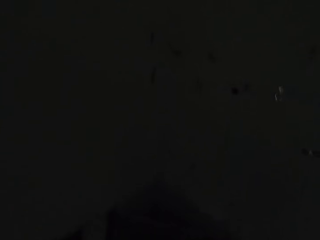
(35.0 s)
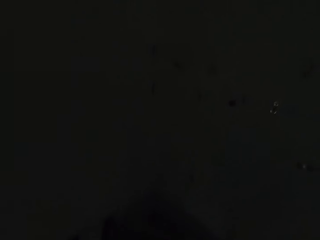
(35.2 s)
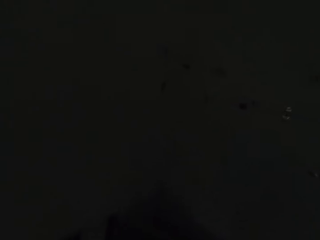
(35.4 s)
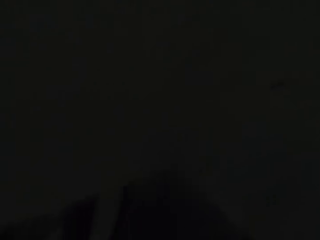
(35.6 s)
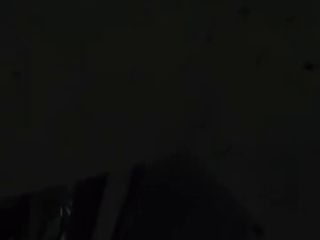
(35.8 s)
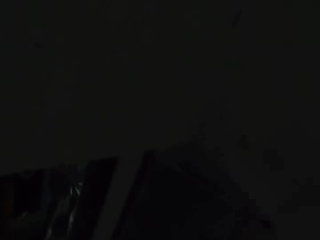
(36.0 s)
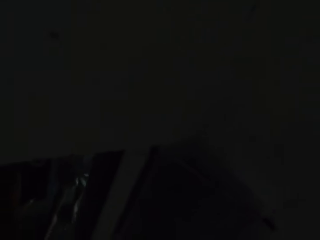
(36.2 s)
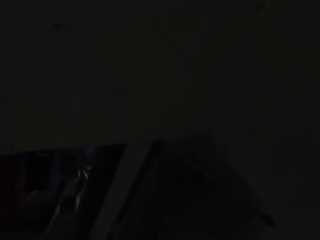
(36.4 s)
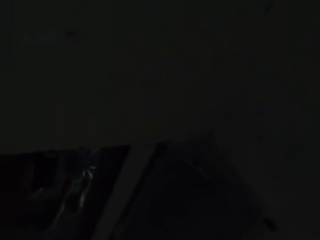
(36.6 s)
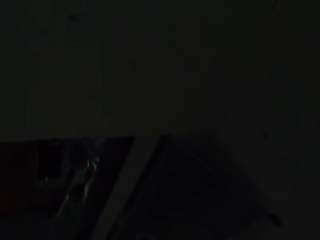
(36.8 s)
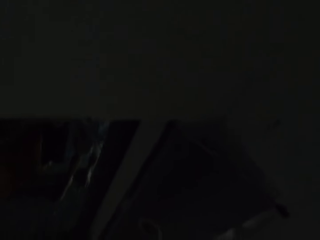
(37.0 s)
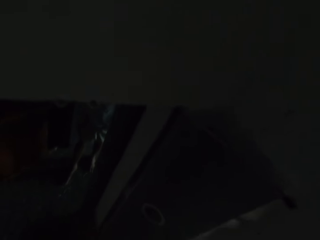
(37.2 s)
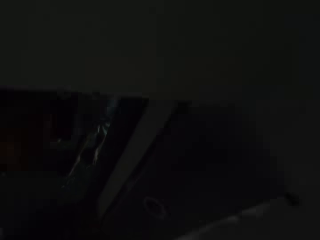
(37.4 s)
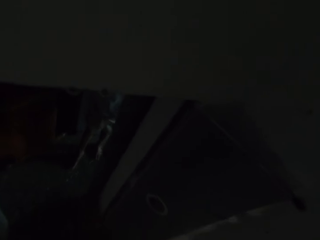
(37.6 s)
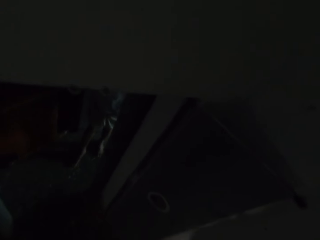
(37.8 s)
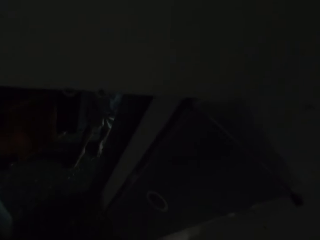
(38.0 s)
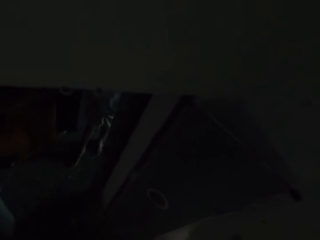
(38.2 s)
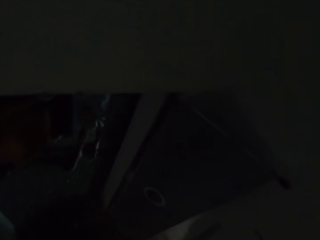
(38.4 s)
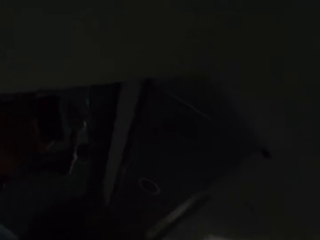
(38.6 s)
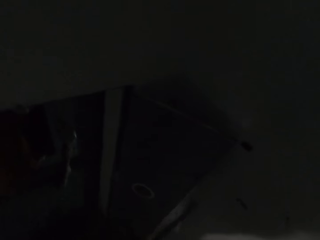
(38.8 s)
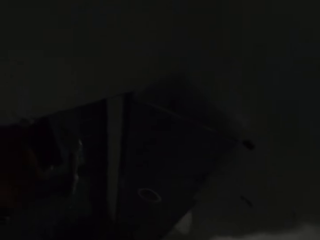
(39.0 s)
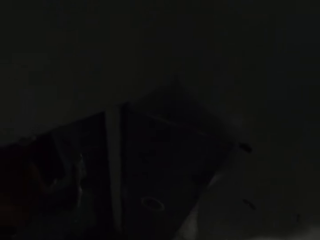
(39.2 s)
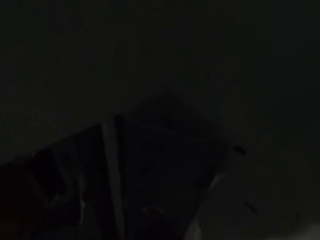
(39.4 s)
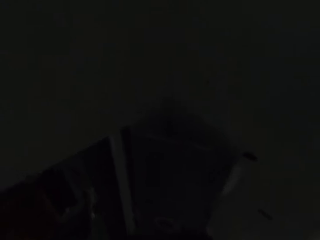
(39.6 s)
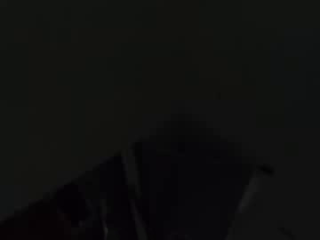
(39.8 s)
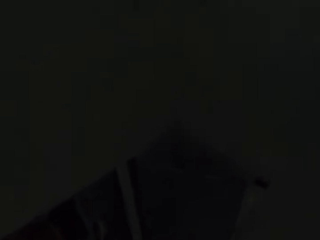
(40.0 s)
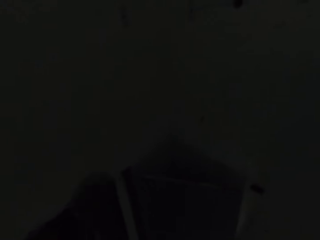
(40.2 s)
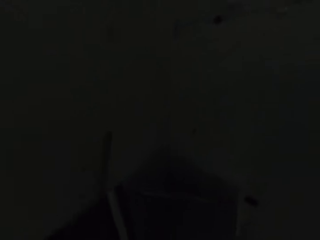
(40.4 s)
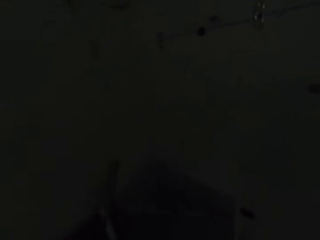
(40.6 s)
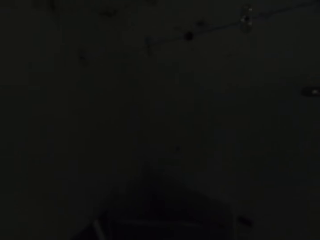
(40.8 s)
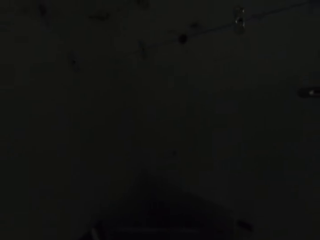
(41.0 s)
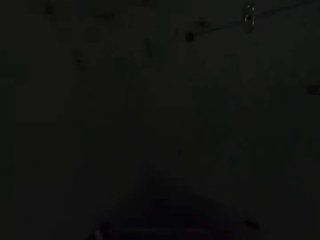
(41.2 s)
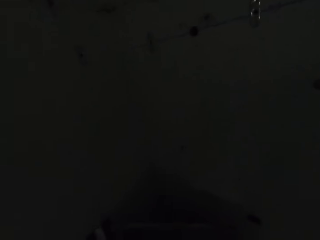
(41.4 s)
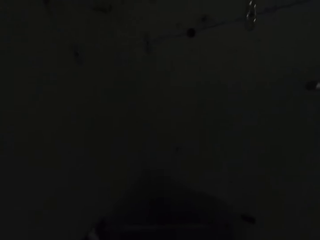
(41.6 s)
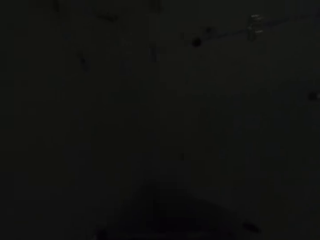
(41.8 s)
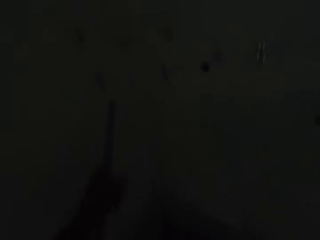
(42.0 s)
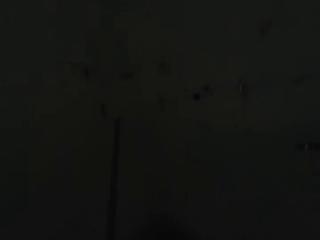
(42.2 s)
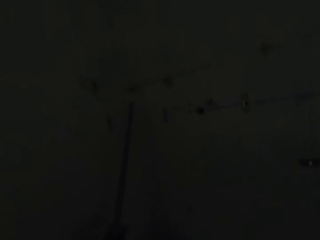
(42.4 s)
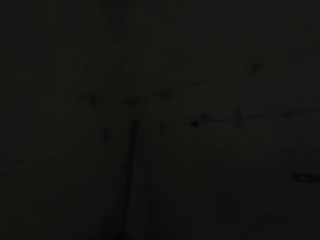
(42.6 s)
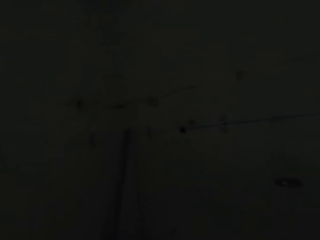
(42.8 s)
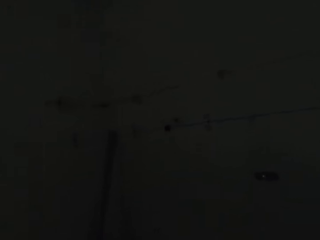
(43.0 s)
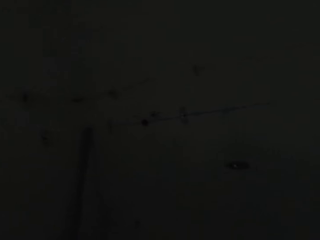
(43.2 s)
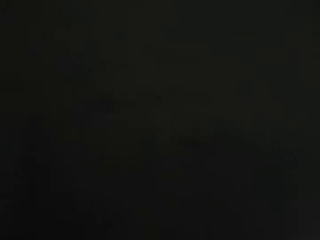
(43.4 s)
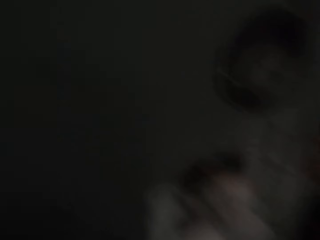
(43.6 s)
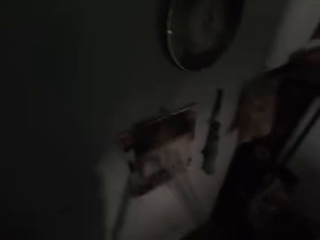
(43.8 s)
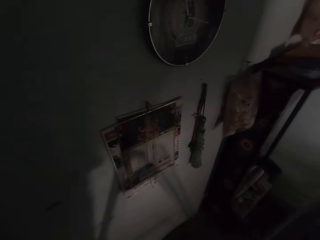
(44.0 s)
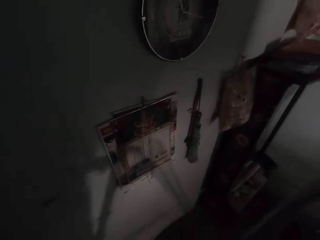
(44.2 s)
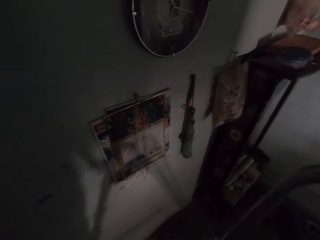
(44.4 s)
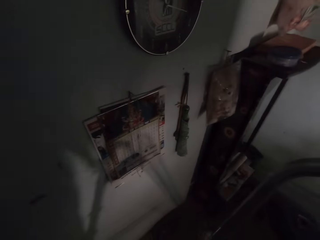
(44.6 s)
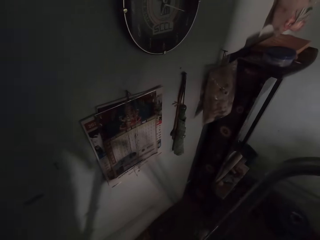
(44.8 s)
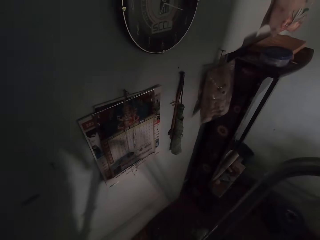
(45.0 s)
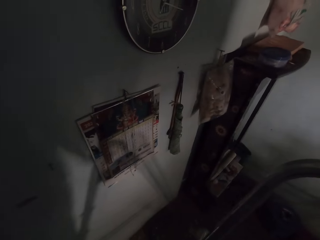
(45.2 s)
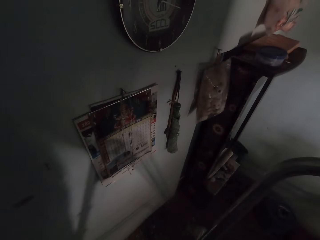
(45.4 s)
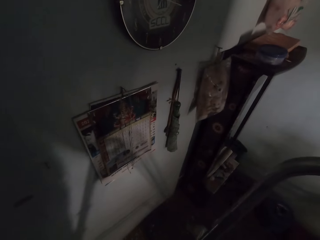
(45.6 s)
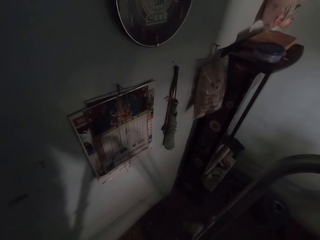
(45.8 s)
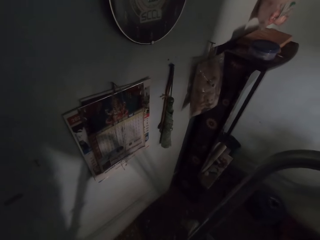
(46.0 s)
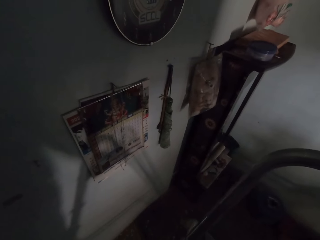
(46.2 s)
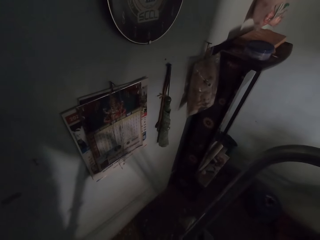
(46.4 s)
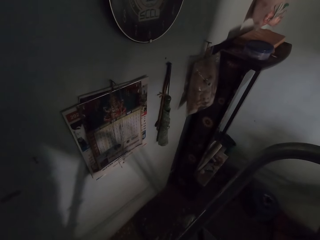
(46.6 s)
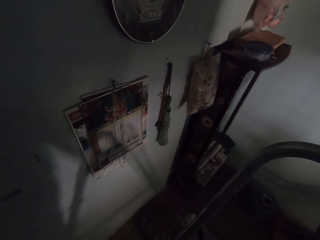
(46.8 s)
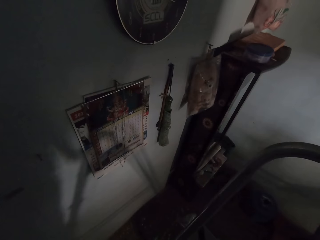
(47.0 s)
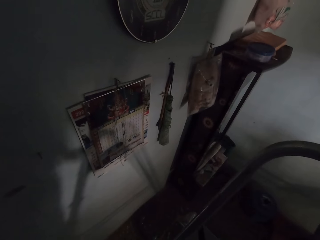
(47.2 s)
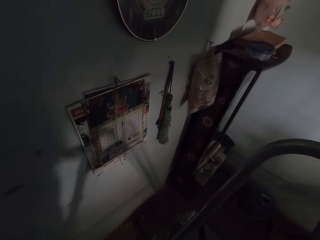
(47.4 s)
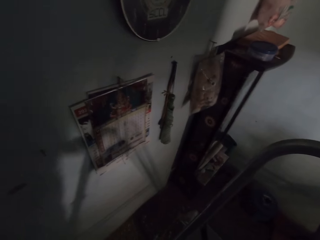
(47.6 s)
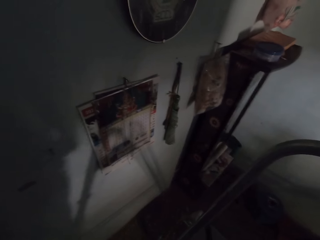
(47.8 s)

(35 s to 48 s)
The camera wearer holds a plastic pipe with his left hand. He cuts the pipe with a blade. He drops the plastic pipe in his left hand on the door. He places the pipe on the wall. He looks around the house.

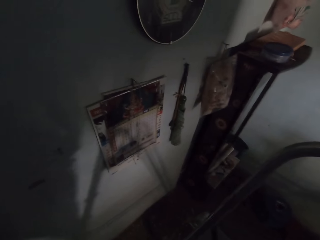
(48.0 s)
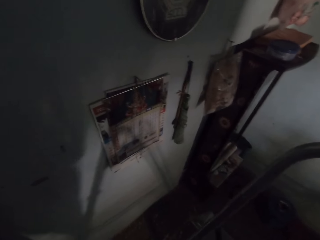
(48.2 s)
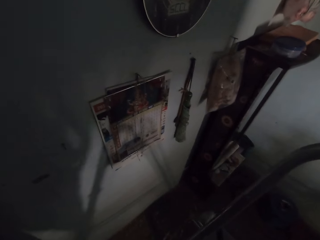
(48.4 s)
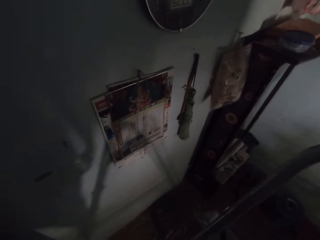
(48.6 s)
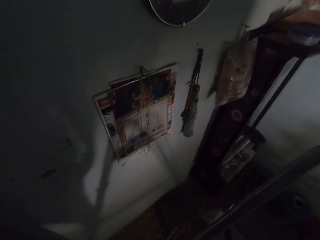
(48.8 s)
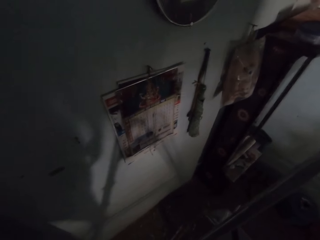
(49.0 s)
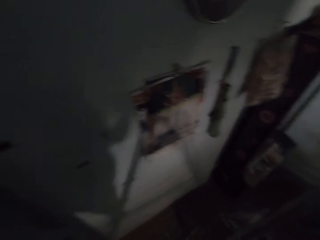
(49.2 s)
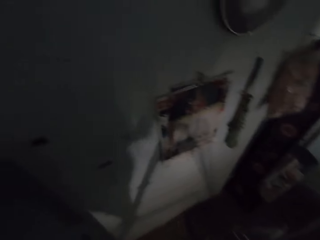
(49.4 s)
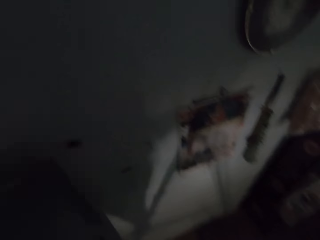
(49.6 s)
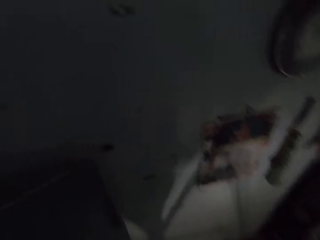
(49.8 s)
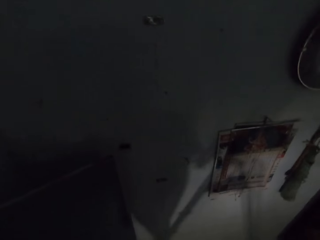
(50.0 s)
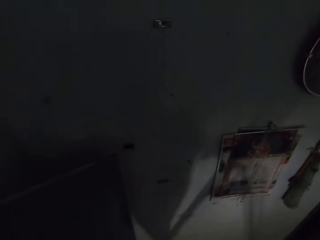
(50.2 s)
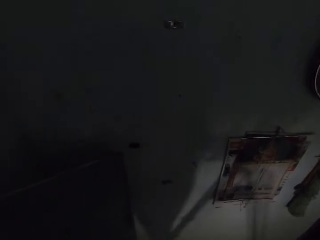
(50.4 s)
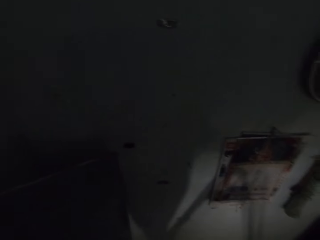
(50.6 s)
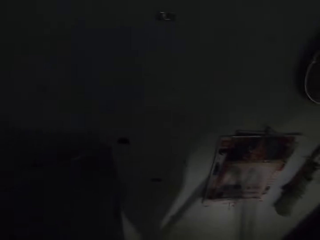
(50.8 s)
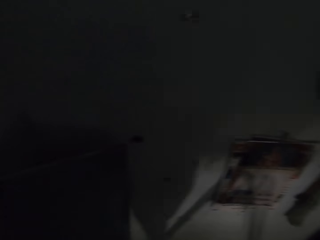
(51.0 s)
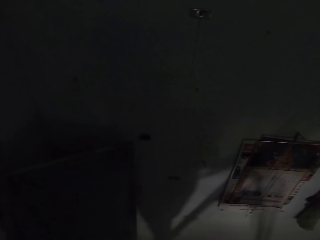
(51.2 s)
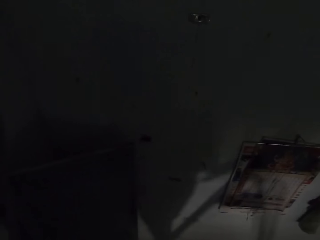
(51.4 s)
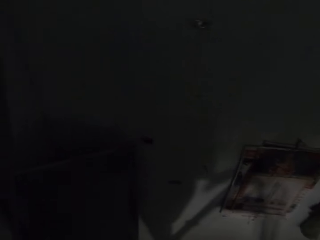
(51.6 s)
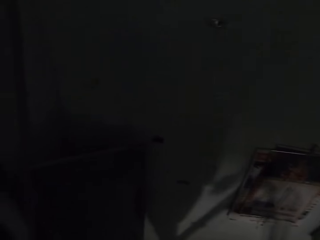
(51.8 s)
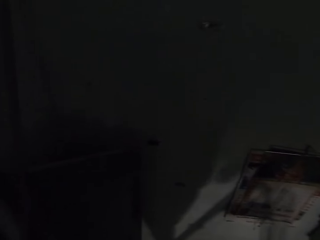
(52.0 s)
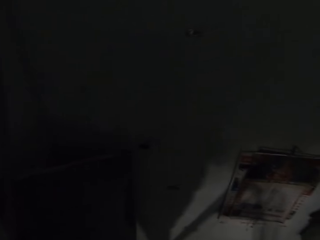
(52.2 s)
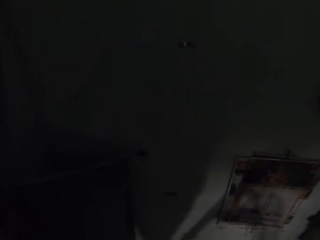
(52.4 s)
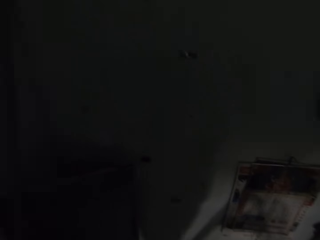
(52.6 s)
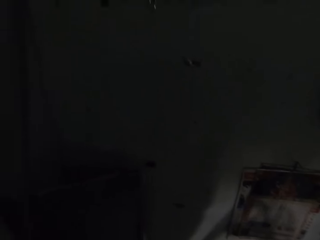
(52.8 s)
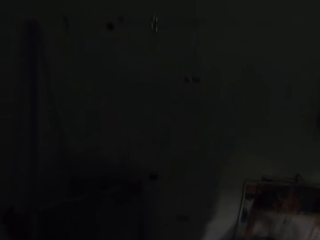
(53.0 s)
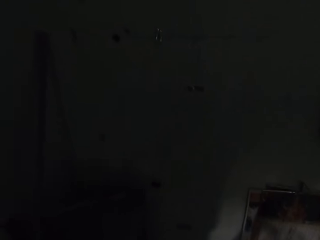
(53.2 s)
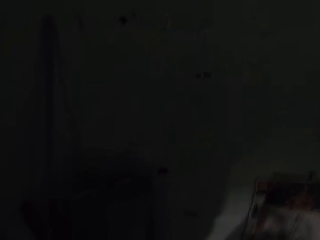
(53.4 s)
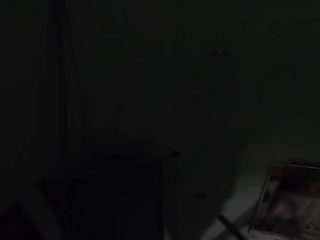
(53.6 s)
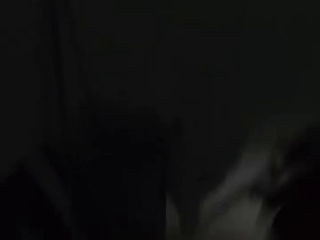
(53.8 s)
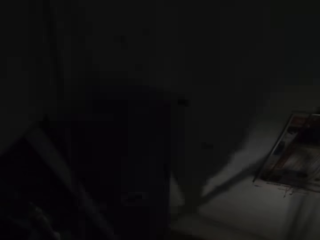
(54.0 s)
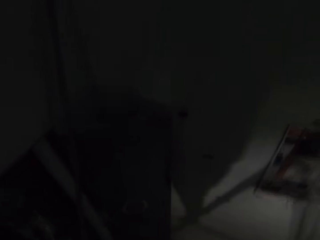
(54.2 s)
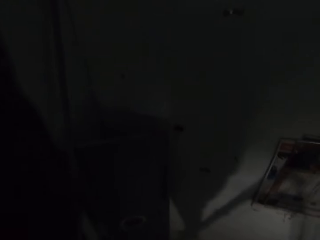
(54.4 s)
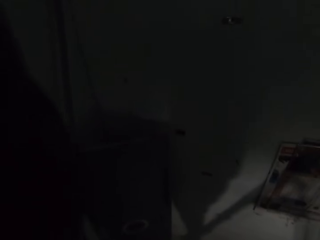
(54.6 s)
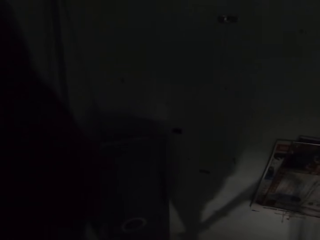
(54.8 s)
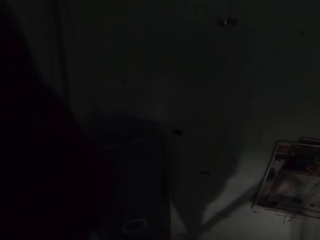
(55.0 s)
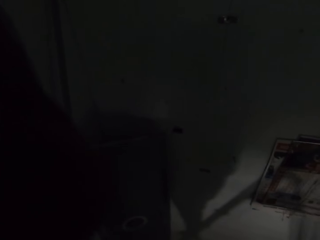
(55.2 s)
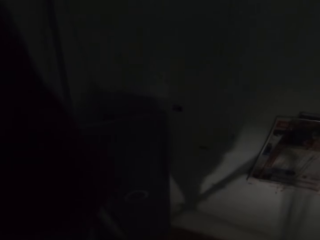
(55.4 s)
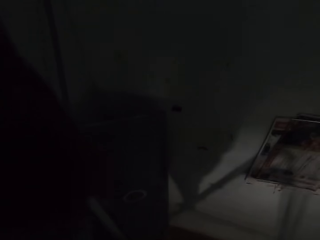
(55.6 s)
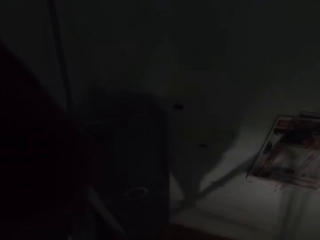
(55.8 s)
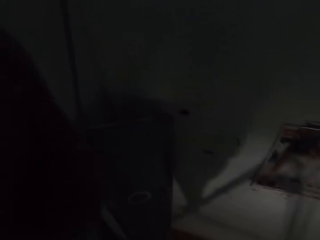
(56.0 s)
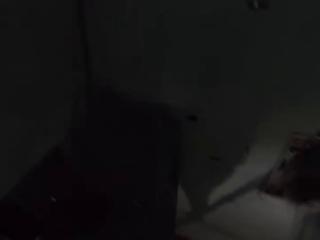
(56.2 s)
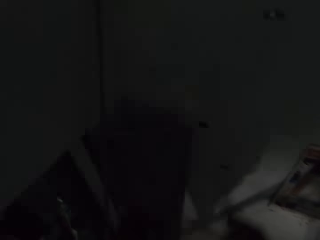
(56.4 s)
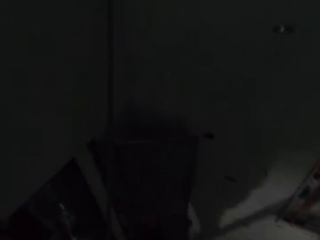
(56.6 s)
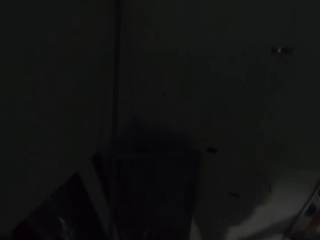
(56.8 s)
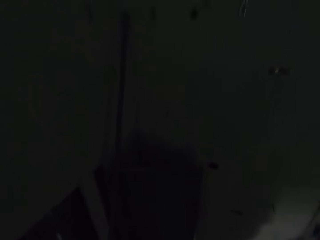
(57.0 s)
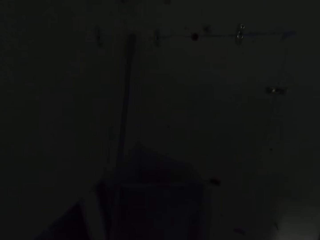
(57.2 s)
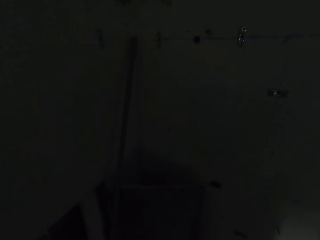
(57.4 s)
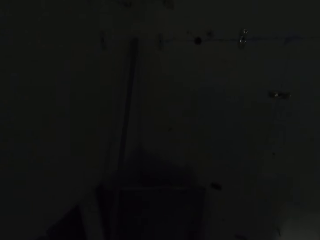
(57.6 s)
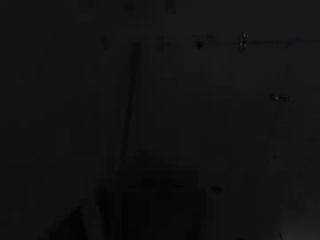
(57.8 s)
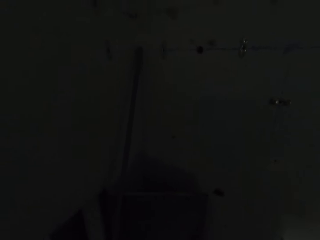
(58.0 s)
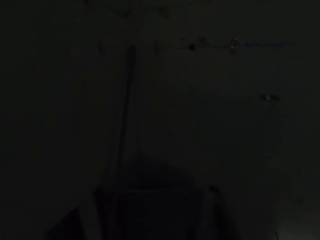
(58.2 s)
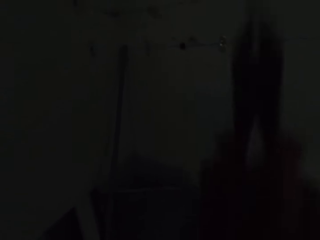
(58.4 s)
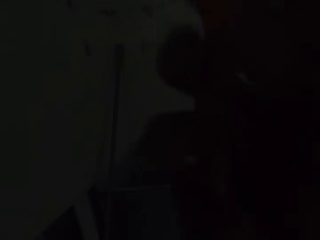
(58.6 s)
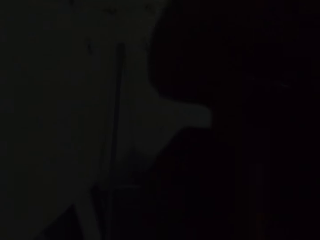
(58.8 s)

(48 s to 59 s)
The camera wearer brings out a plier from his pocket with his right hand. He adjusts his camera with both hands.
